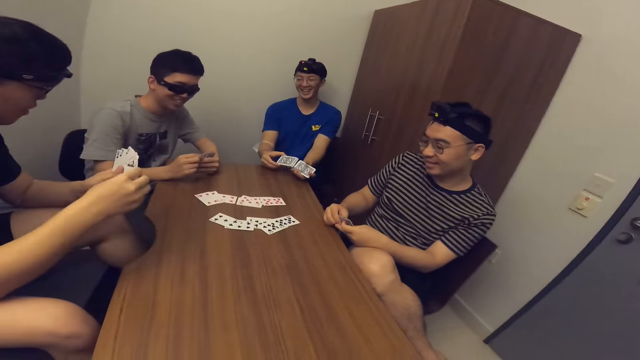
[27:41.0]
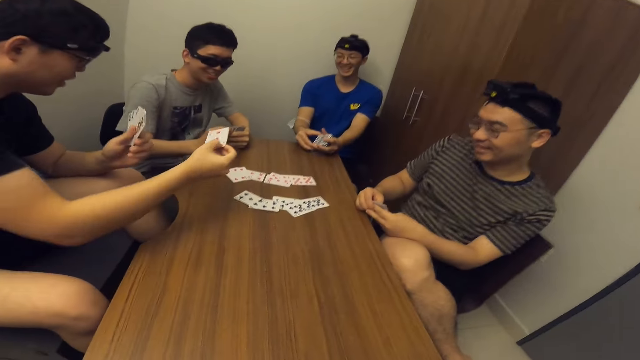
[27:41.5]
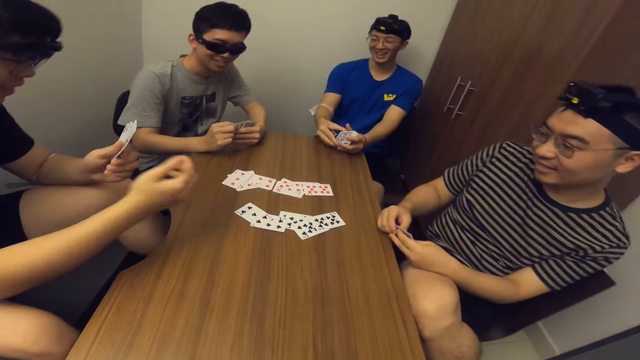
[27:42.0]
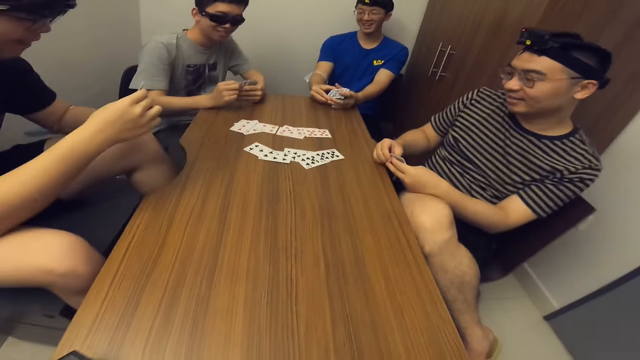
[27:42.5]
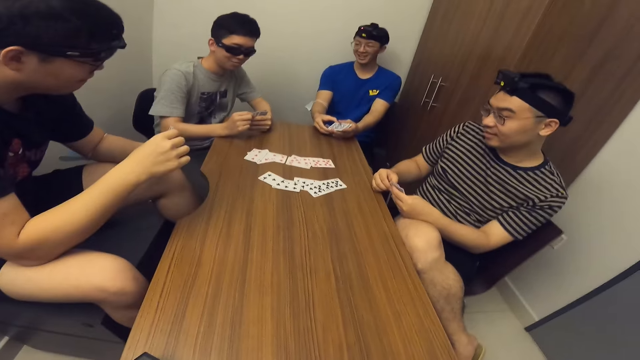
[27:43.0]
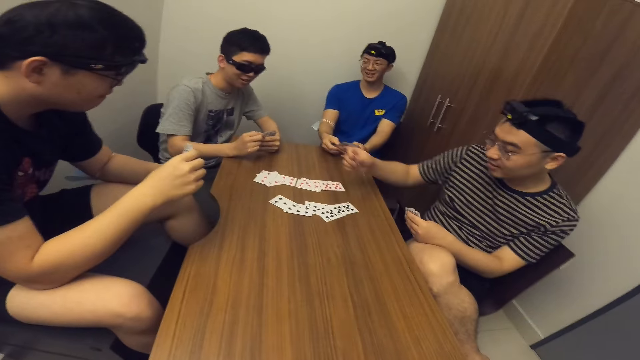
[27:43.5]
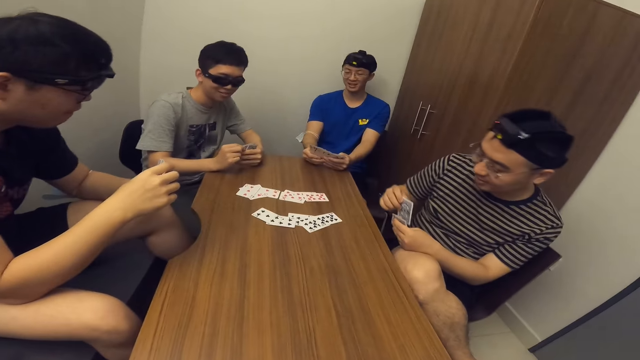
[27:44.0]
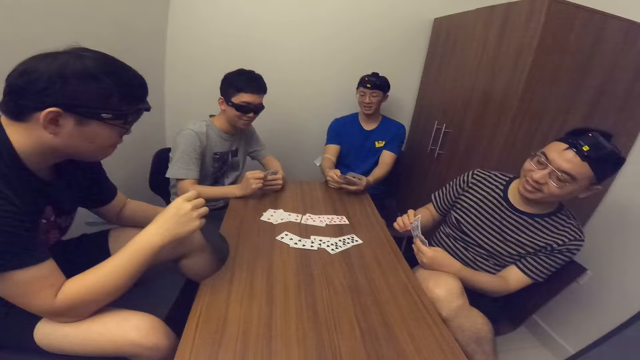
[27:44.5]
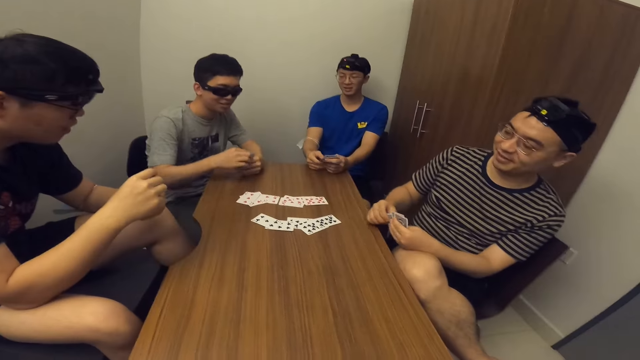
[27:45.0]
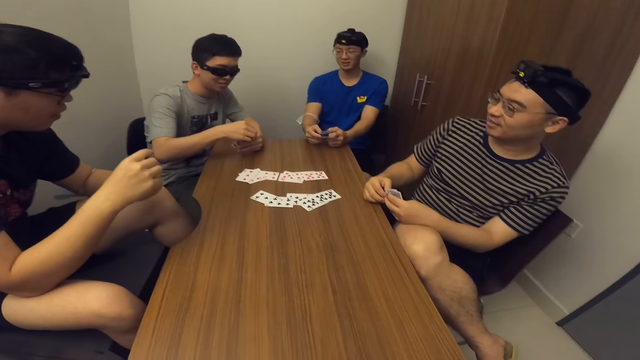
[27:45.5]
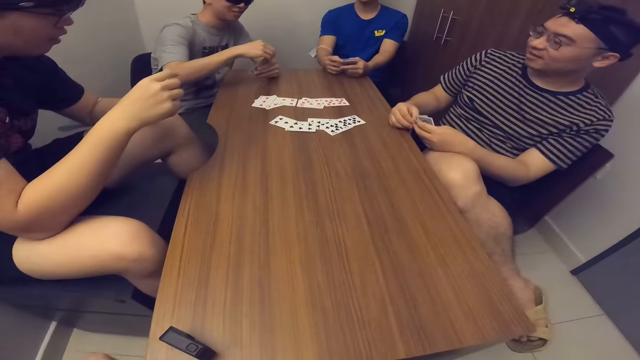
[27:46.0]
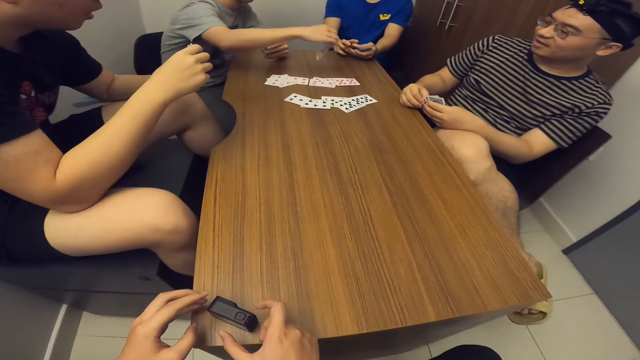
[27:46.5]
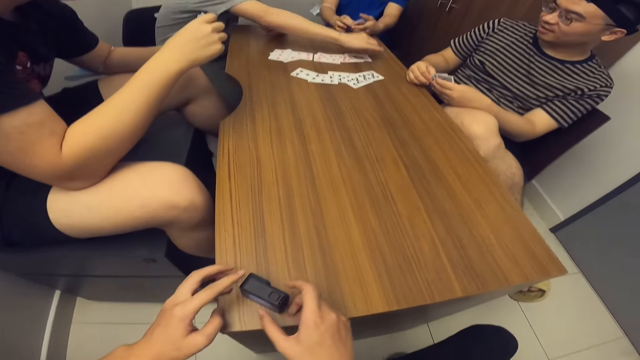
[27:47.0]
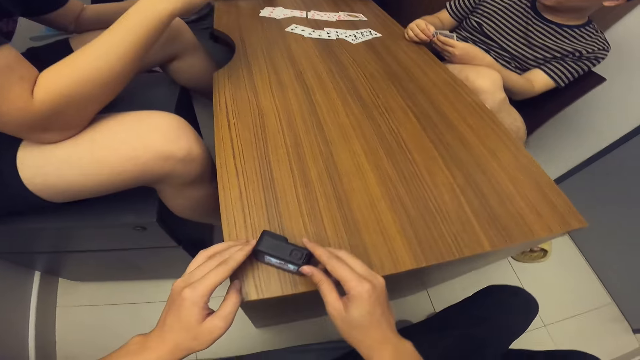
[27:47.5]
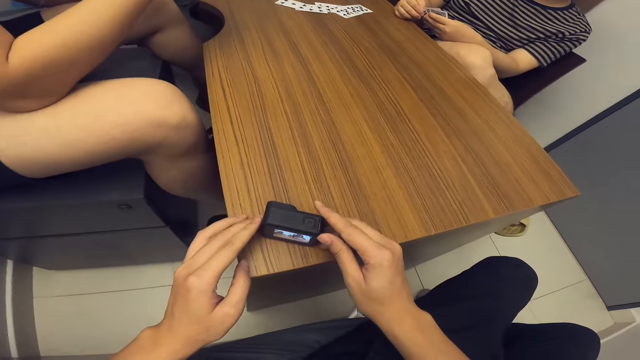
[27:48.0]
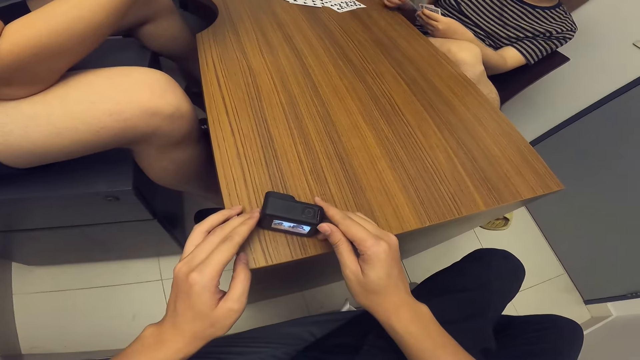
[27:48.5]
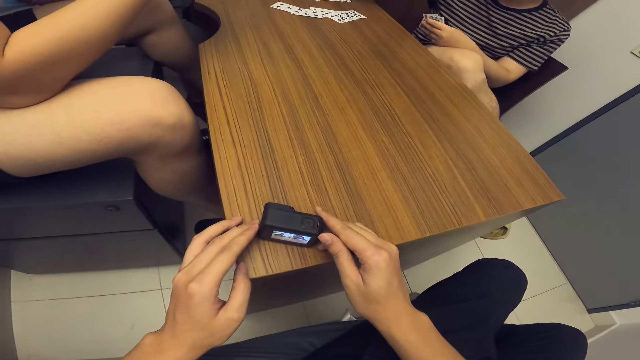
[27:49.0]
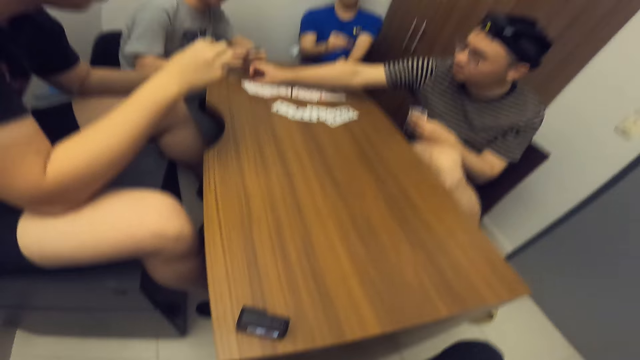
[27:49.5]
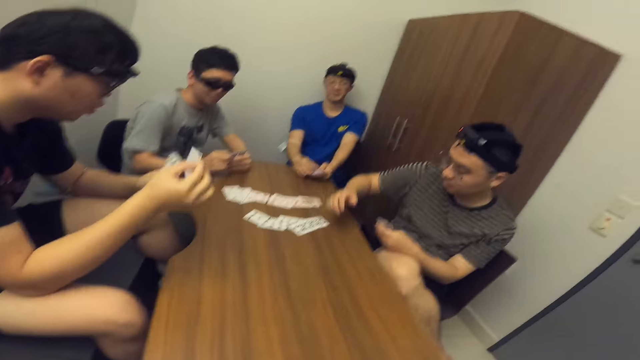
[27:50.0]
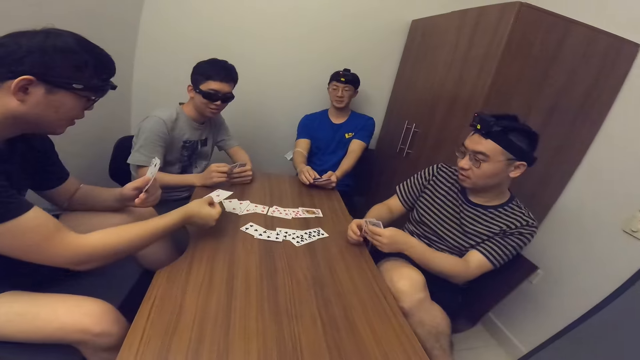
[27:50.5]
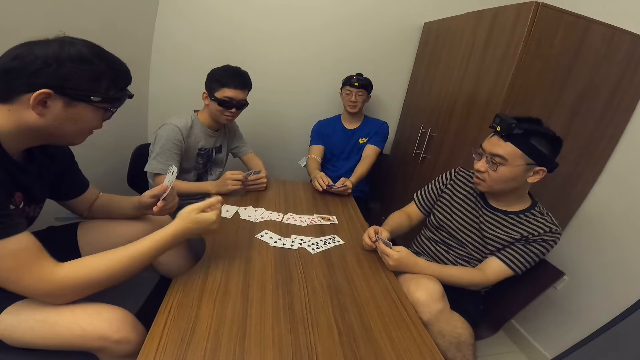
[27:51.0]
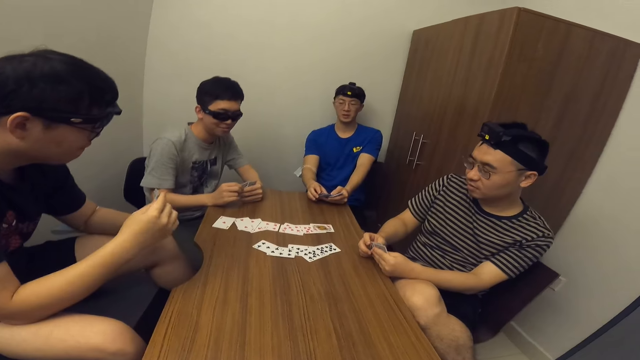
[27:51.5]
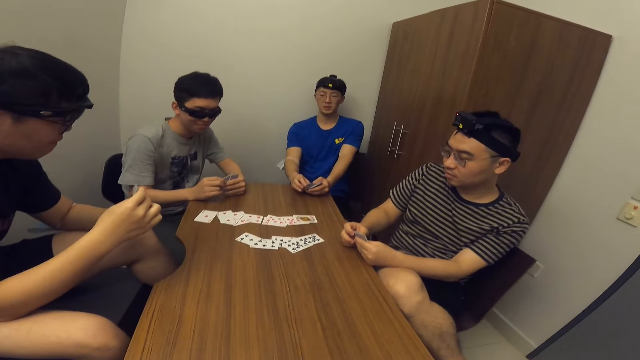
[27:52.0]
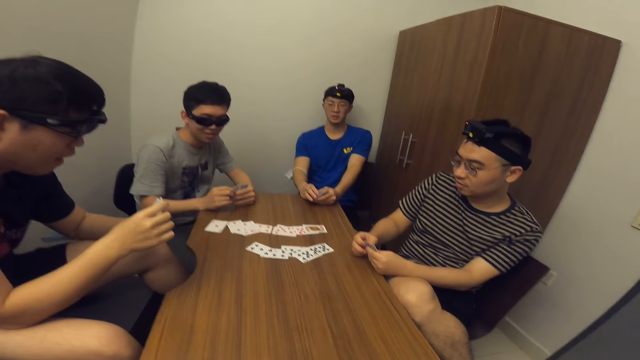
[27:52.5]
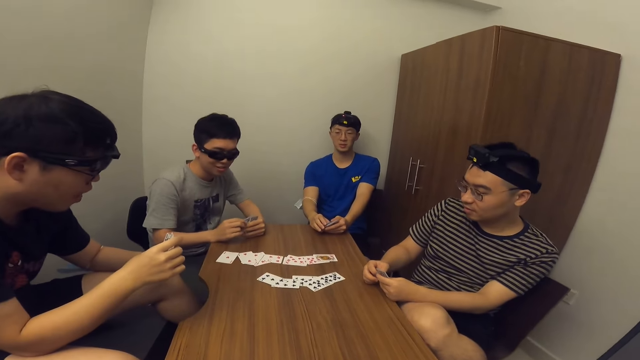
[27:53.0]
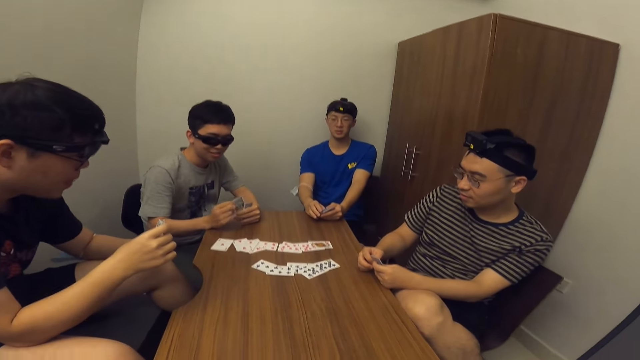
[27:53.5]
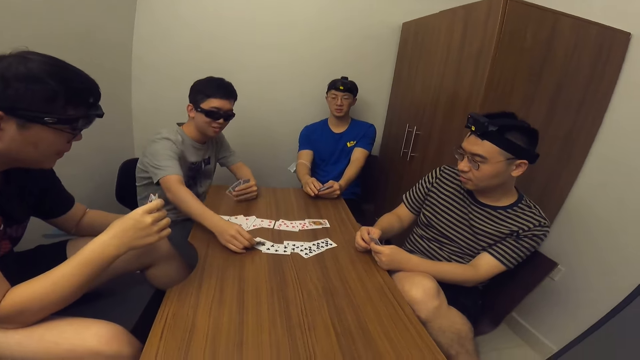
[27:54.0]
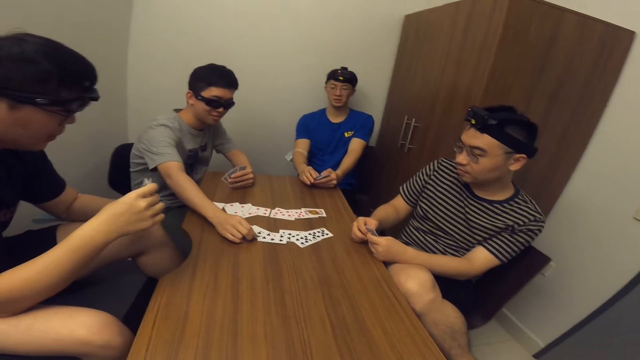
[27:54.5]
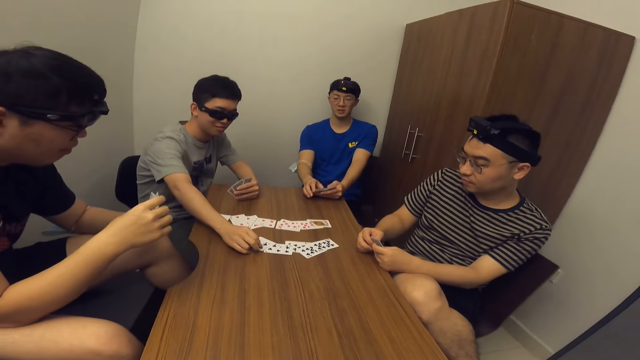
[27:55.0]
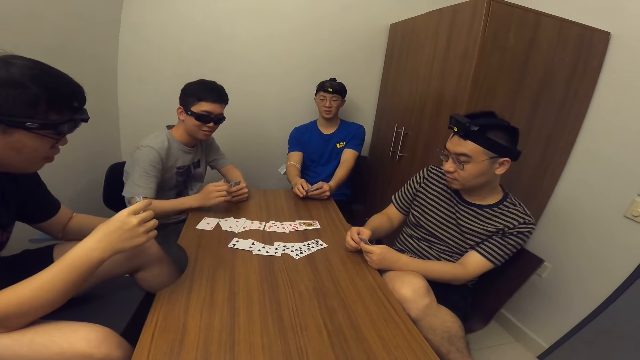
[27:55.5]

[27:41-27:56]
A man stares at the card. Another man drops a card on the table. The second man stares at the cards. The first man stretches the hand. The first man stares at the cards. A person places the card on the table. The camera wearer touches the video camera. They adjust the camera on the table with both hands. The first man drops a card on the table. The camera wearer stares around. The person stares at the cards. The second man drops a card on the table. The first man stares at the cards. Another person spreads the cards. The second man stares at the cards. The other person stares at the cards. The first person places the card on the table.

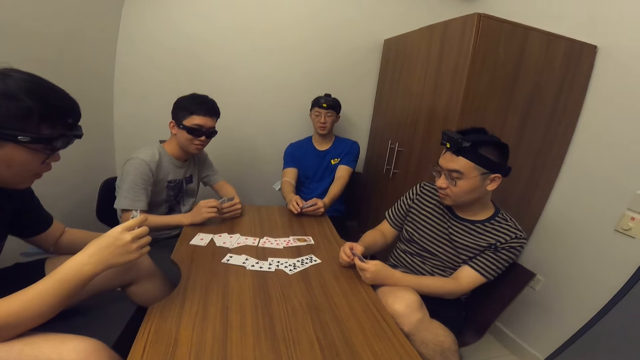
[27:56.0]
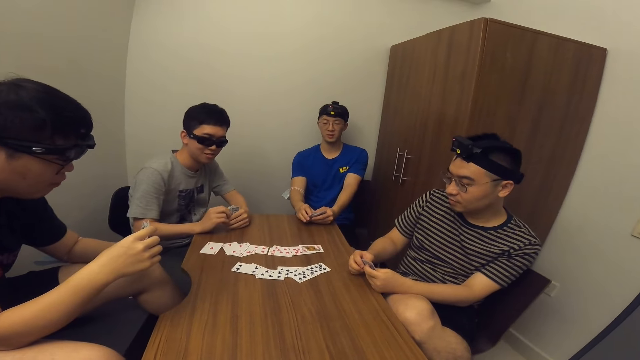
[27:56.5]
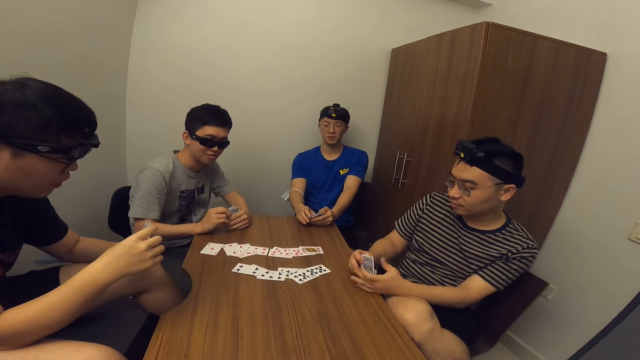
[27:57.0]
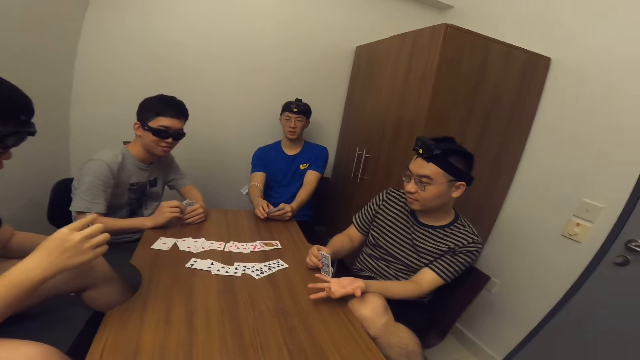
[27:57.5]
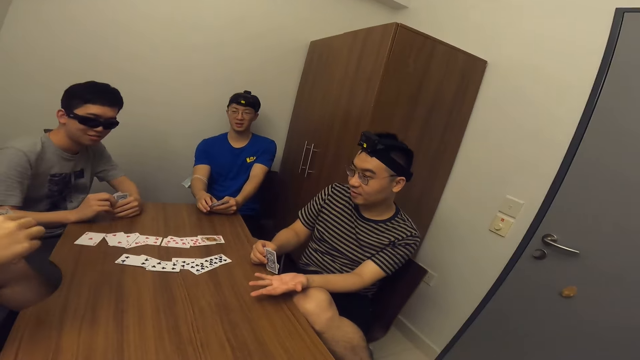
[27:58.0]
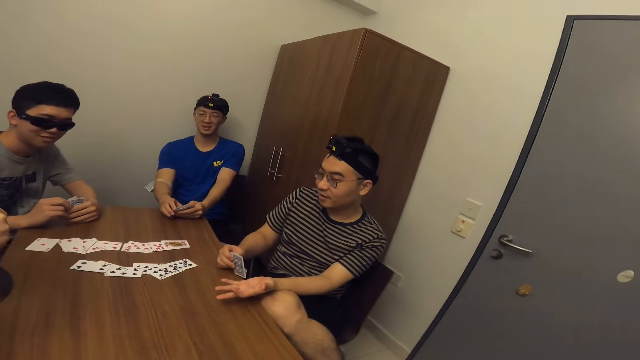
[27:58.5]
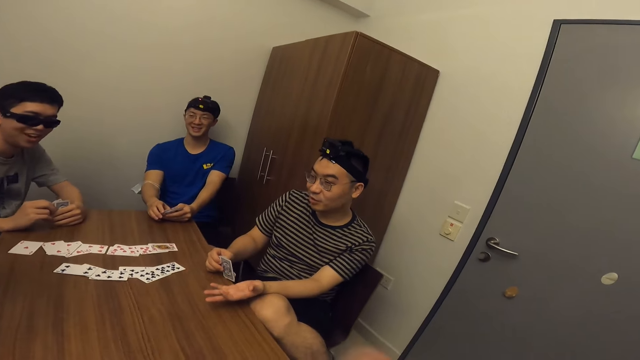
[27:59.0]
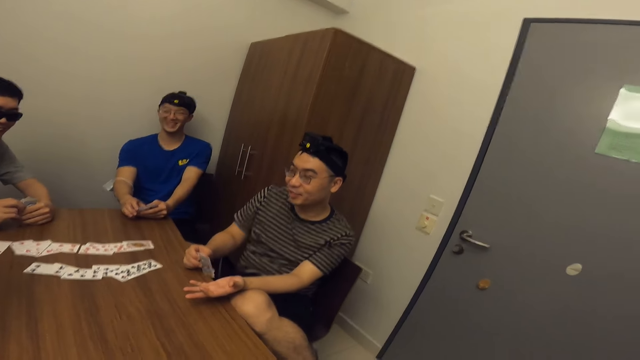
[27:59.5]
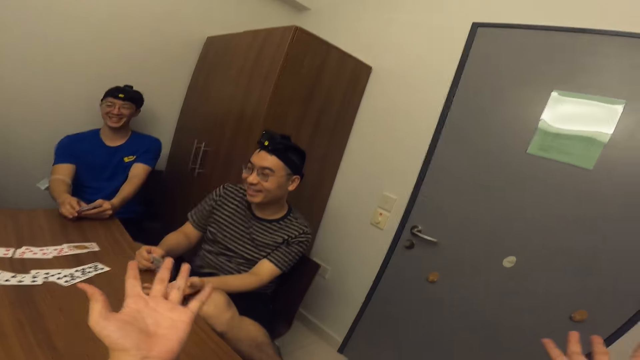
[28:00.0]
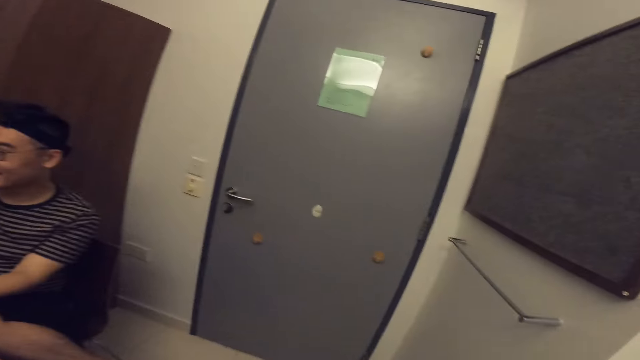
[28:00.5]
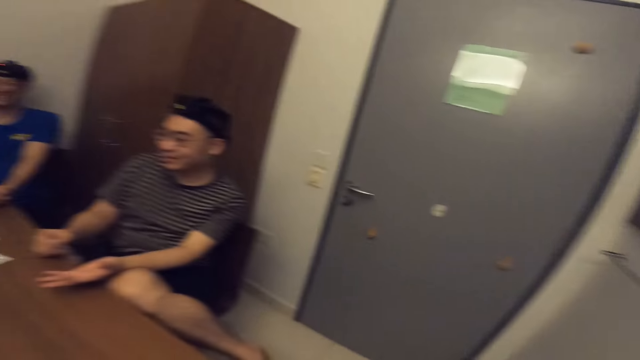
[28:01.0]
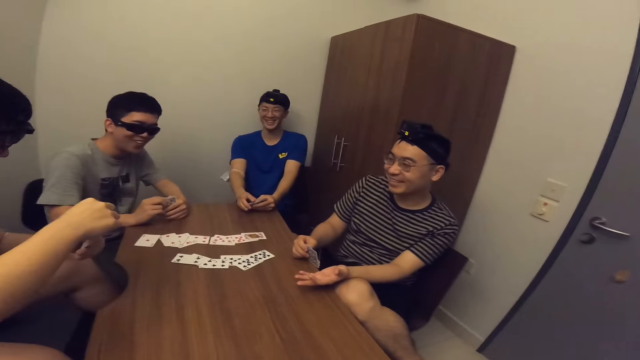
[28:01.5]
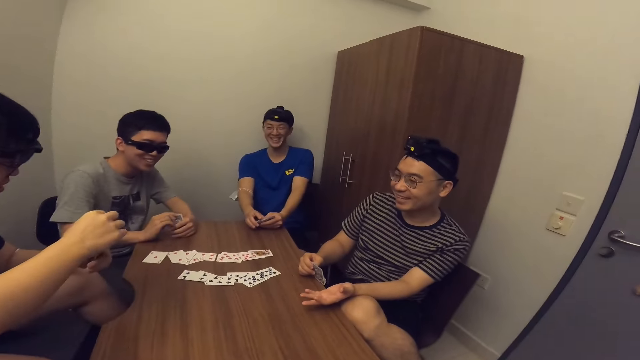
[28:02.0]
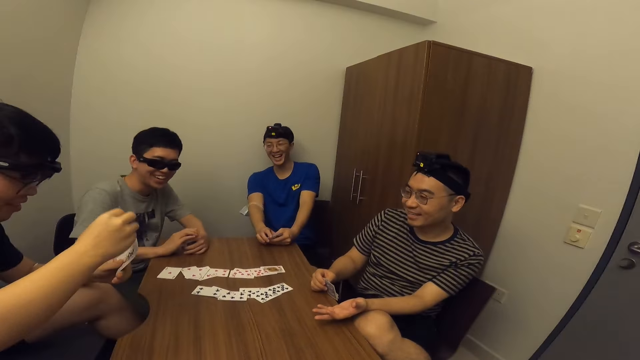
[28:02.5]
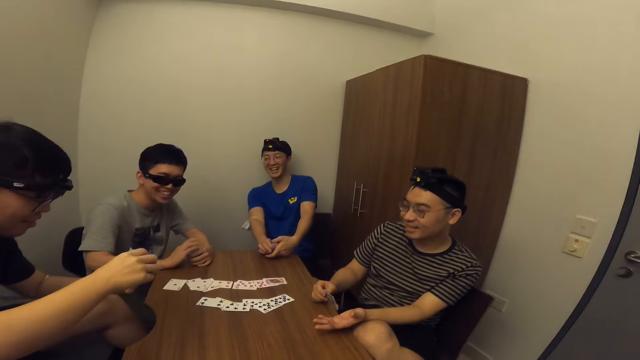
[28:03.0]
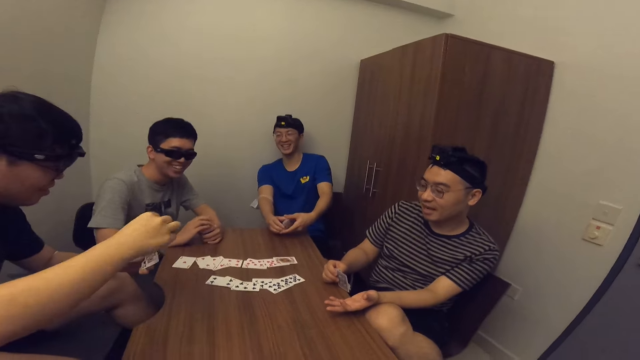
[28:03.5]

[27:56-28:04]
A person stares at the cards. Another person stretches the hand. The camera wearer raises his left hand. The other person stares at the cards. The camera wearer stares around the room.
